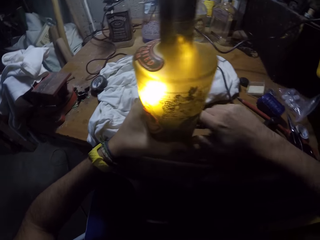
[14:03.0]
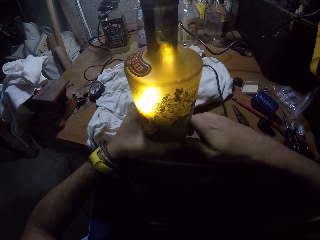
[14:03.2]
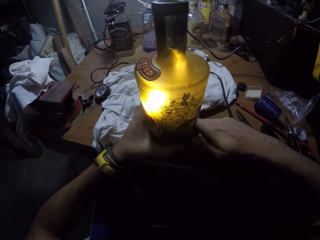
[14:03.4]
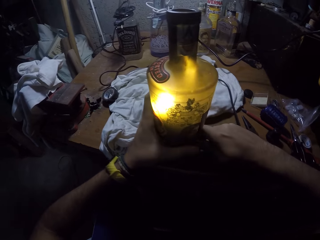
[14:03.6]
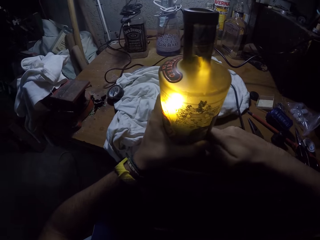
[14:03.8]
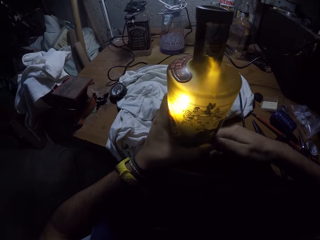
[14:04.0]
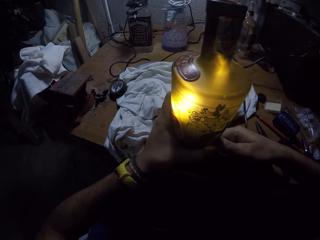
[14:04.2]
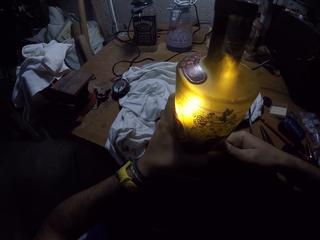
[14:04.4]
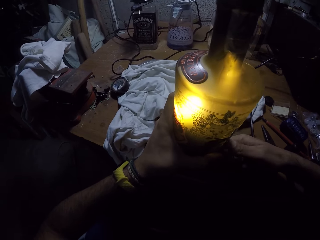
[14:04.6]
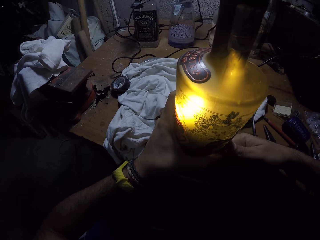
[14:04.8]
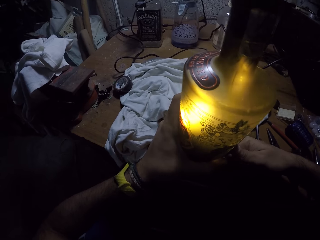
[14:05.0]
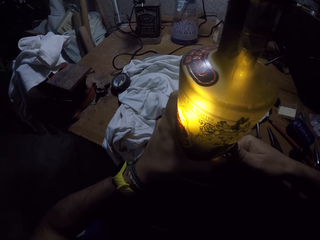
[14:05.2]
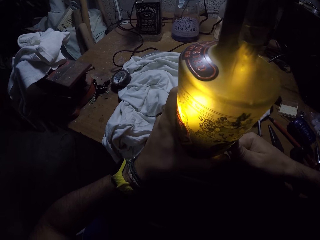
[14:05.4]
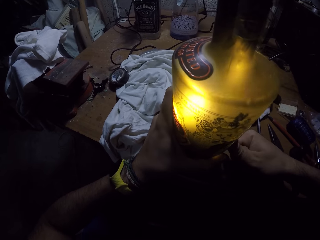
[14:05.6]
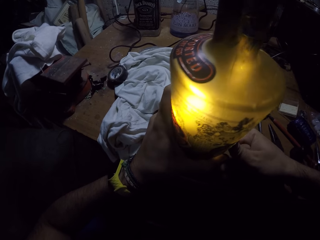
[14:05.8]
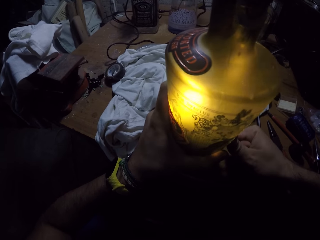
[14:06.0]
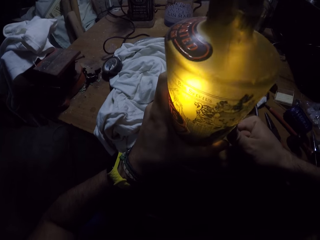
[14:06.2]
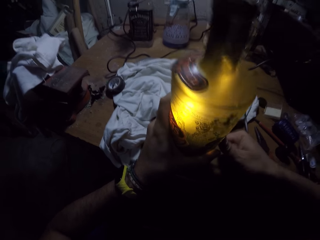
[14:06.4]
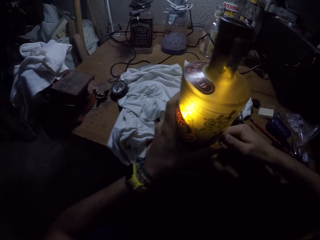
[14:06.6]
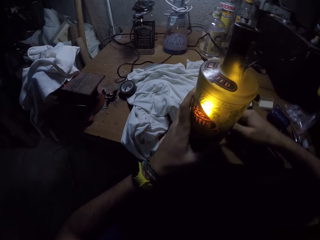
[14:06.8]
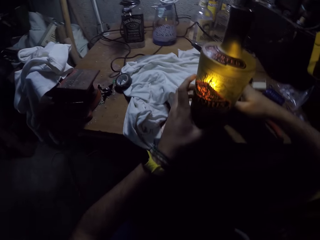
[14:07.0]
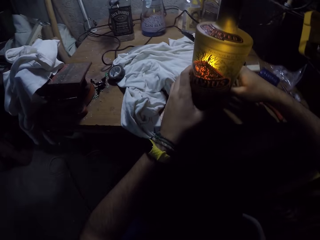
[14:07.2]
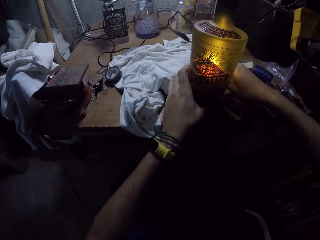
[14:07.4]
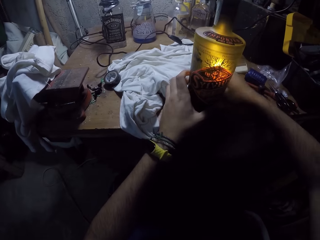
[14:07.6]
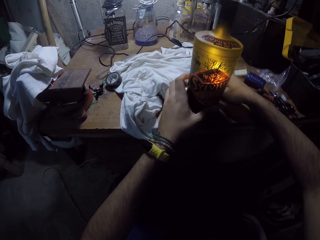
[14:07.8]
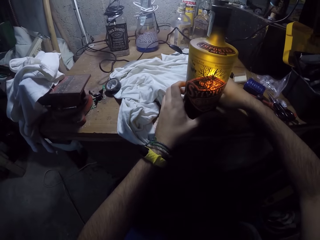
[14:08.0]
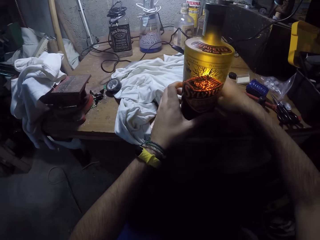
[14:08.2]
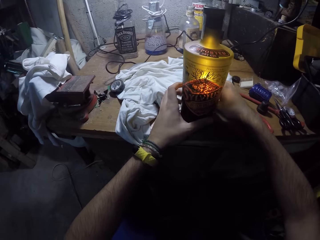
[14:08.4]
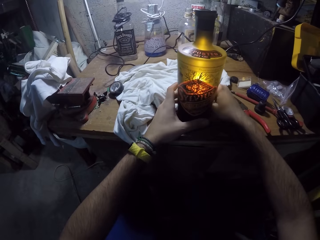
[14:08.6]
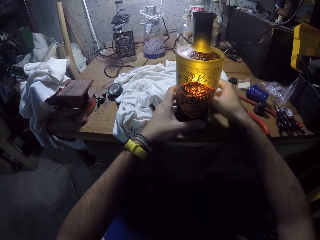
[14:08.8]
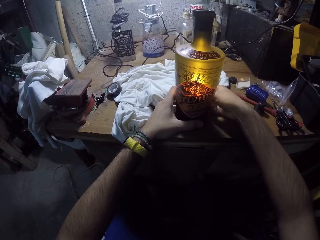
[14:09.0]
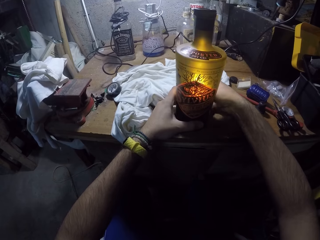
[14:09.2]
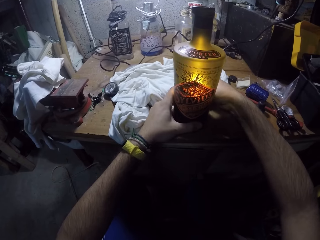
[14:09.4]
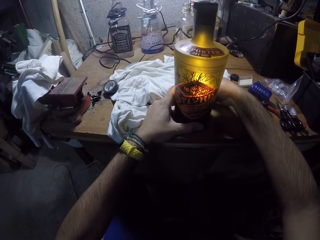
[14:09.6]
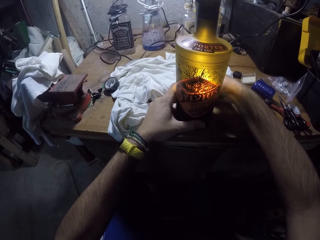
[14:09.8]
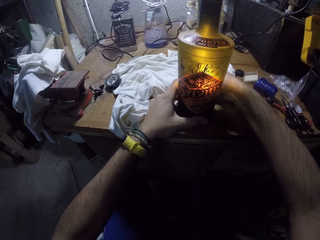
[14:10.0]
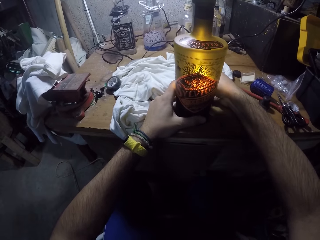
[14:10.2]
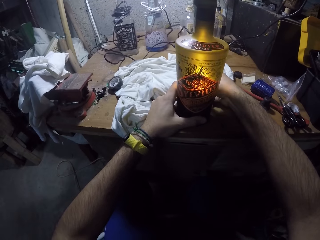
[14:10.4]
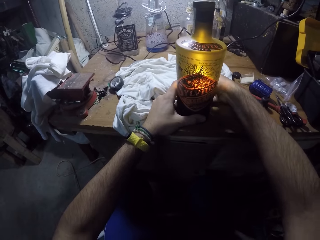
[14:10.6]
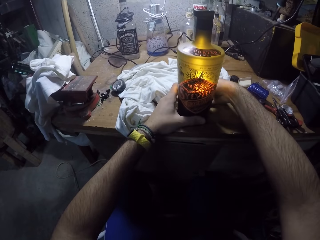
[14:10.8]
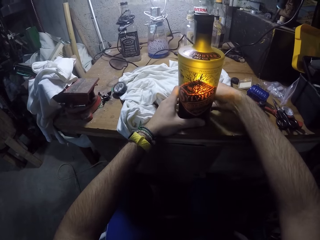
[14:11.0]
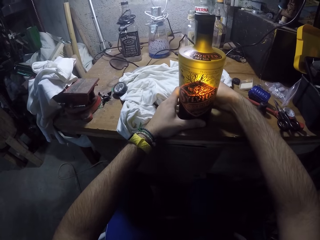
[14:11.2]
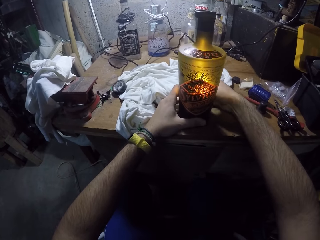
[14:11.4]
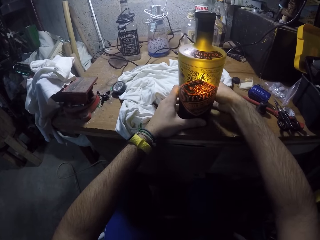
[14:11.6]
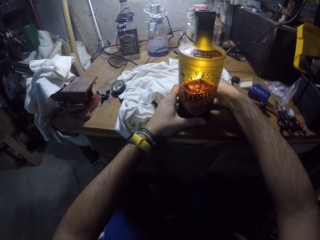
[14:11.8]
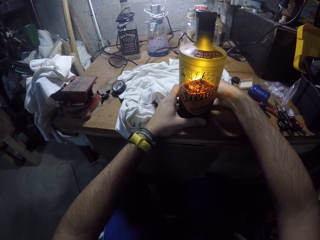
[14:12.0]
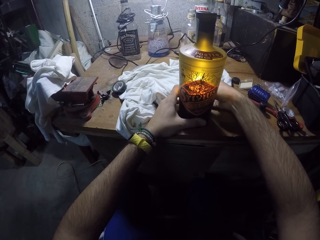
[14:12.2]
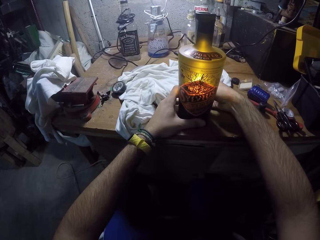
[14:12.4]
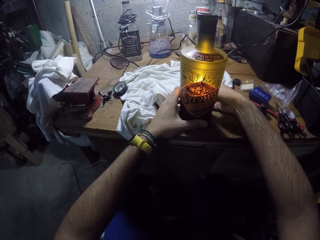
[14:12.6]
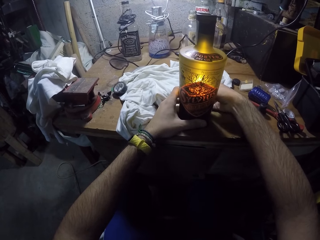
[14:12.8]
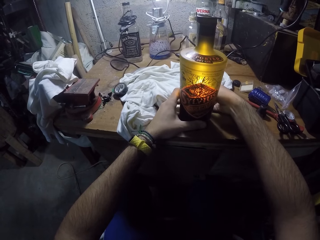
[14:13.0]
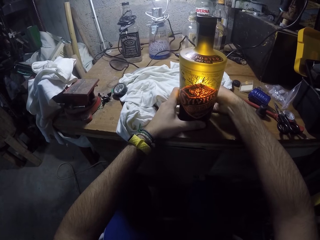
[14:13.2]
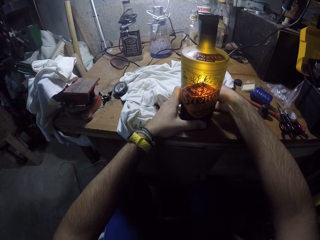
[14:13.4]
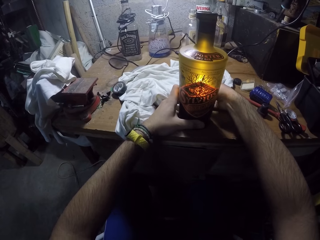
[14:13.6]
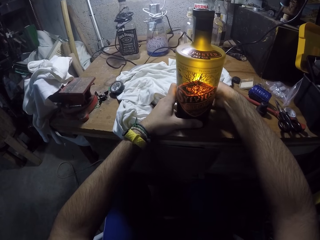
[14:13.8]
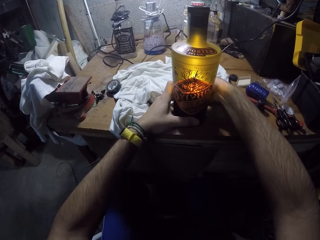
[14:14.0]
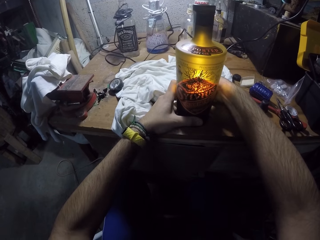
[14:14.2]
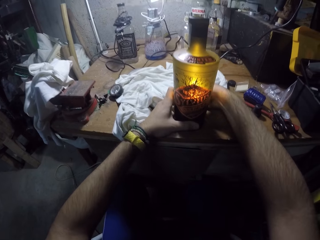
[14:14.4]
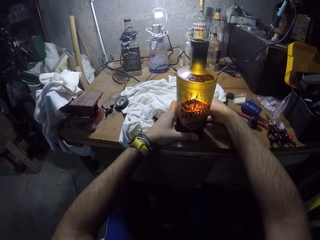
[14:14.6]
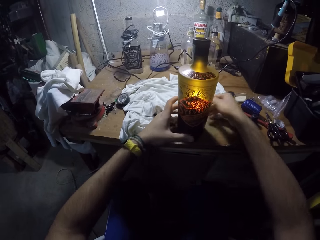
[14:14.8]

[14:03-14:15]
The camera wearer fixes the cable.

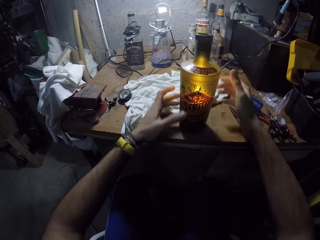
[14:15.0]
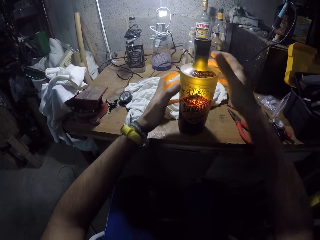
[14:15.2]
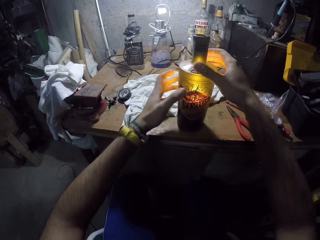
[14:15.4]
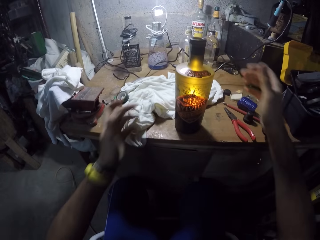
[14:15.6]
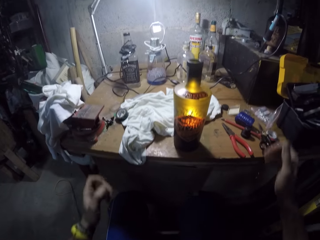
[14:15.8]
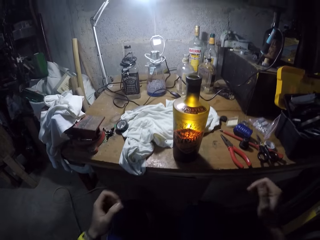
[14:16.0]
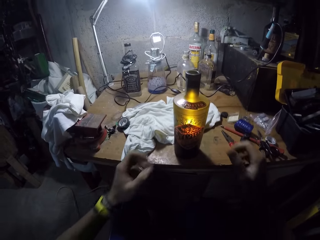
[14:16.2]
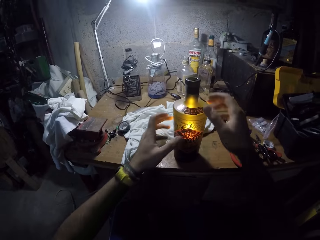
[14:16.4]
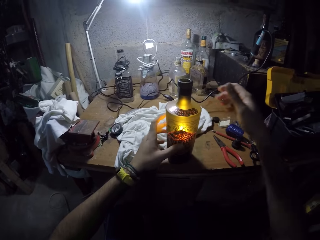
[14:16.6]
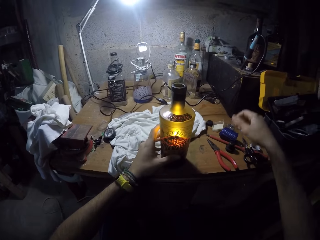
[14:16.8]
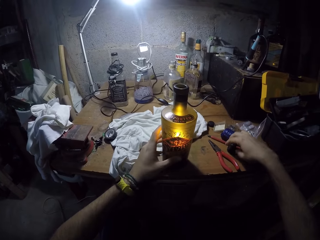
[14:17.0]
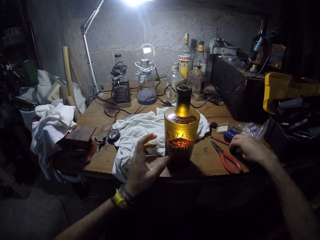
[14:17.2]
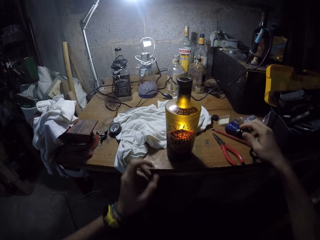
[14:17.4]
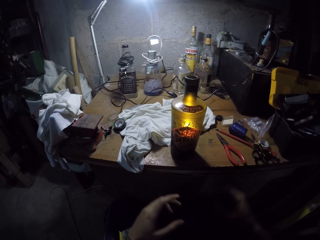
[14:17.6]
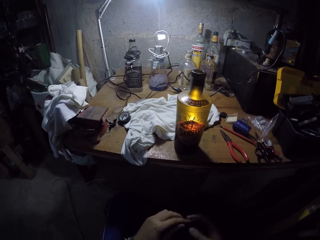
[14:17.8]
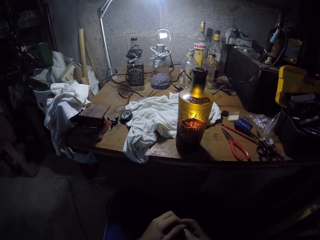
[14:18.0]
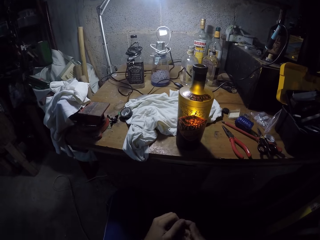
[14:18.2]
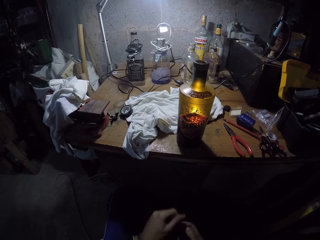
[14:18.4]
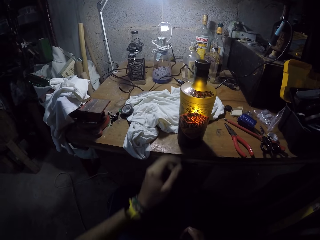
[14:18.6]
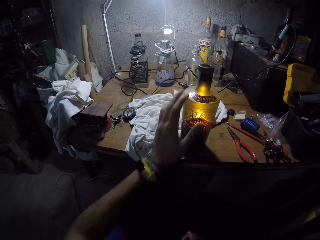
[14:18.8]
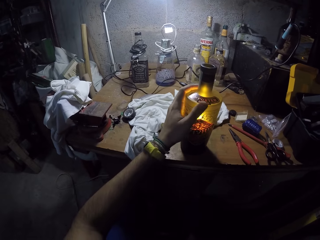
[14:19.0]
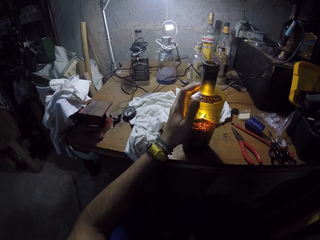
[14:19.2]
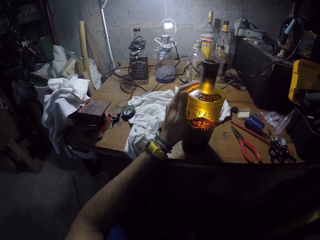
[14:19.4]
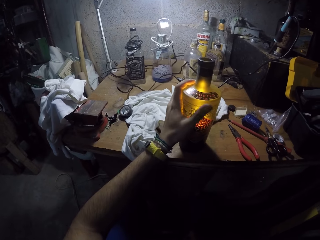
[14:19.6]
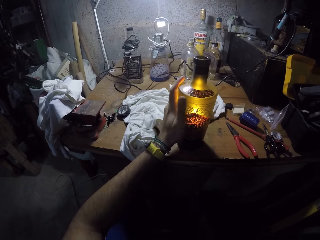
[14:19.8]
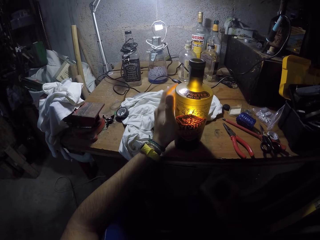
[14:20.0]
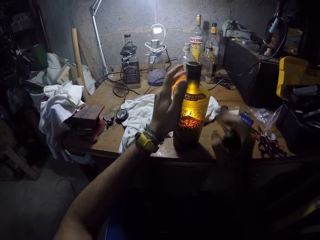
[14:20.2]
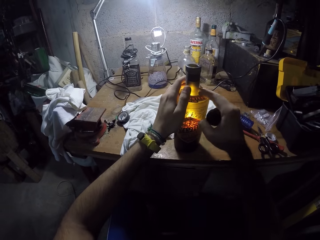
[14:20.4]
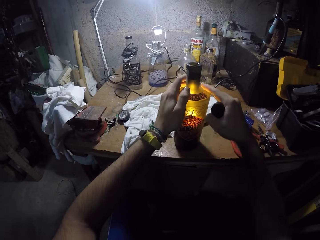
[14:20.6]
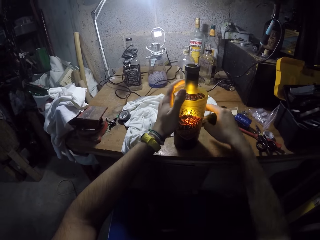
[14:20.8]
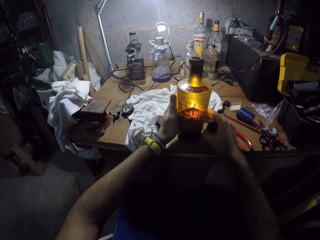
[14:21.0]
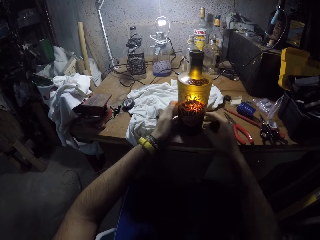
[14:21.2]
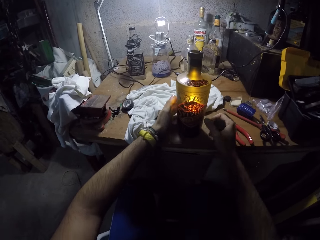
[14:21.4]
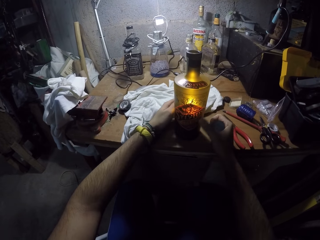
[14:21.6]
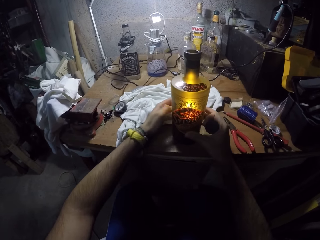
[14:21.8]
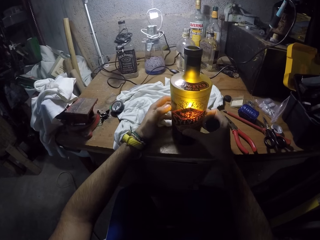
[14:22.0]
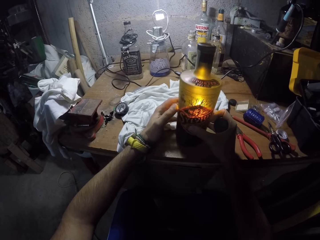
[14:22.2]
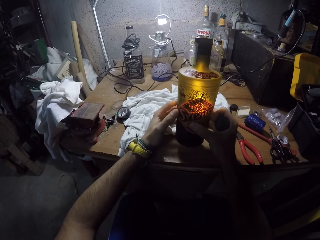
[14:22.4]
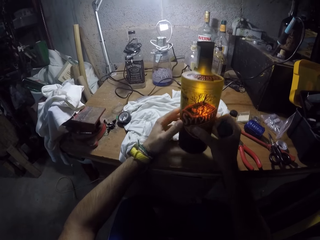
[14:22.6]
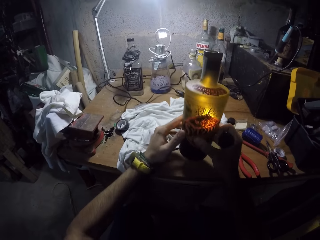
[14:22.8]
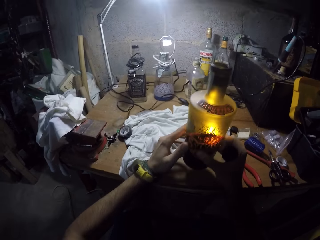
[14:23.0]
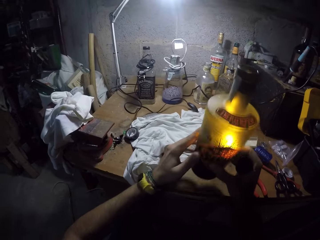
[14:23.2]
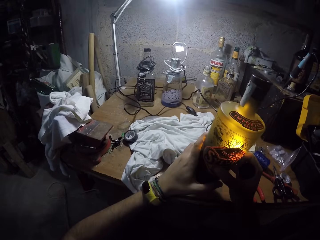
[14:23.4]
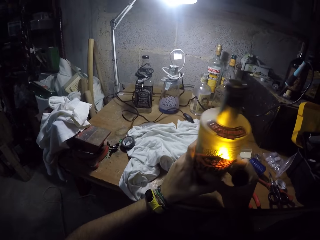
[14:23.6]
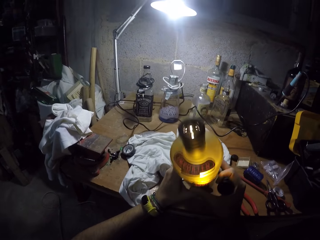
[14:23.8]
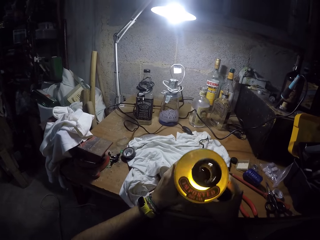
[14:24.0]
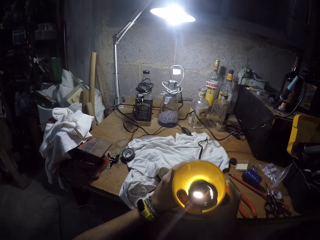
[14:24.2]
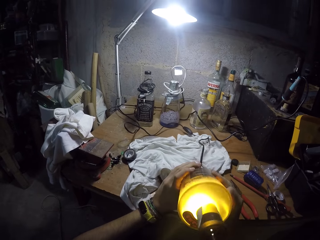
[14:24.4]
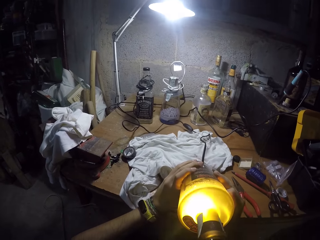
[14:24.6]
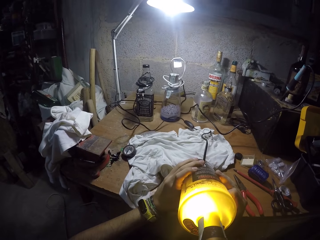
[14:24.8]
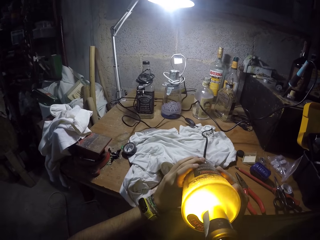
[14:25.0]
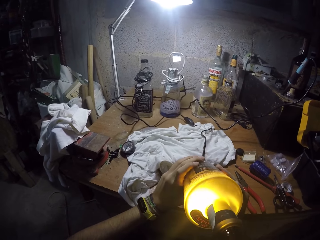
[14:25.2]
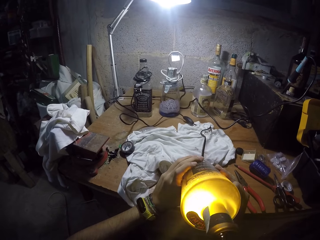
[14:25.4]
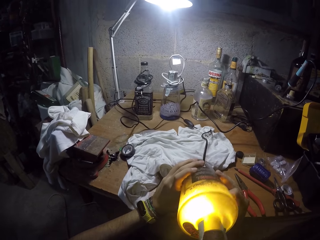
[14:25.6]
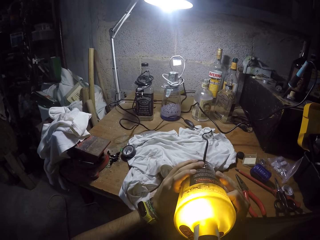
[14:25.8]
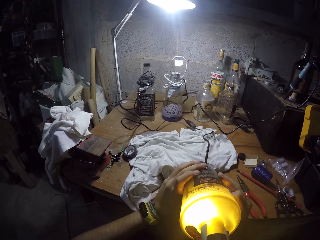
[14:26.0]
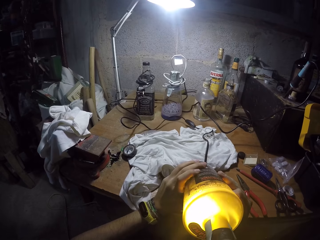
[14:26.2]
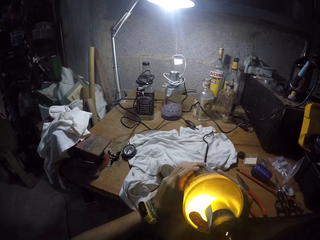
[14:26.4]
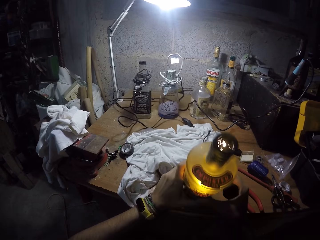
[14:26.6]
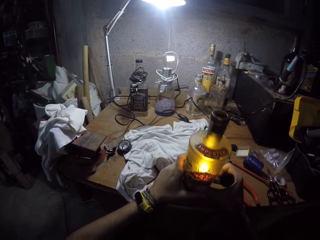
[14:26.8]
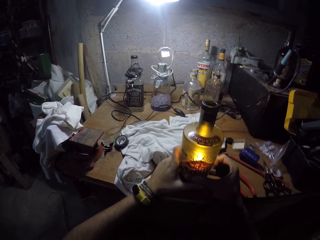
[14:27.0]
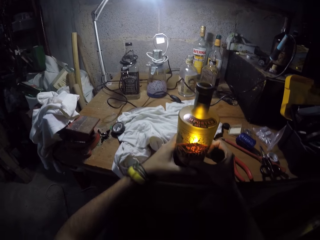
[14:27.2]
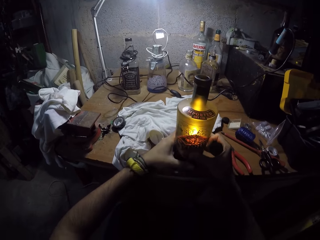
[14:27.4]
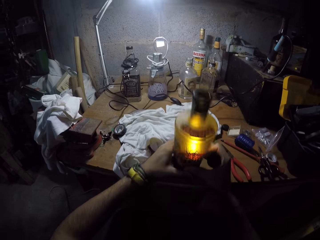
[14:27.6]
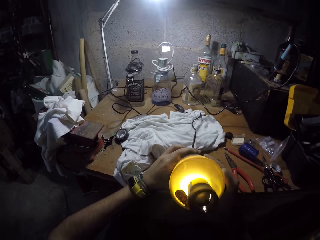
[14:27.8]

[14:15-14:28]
The camera wearer picks up a bottle cover from the table with his right hand. He cleans the bottle cover with both hands. He cleans the black bottle on the table with his left hand. He touches the bottle with his left hand. He cleans the black bottle on the table with both hands. He carries the black bottle from the table with both hands. He shakes the black bottle with both hands.
